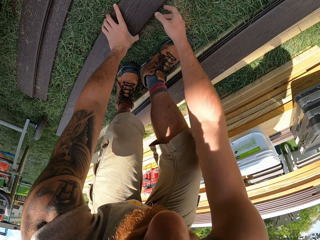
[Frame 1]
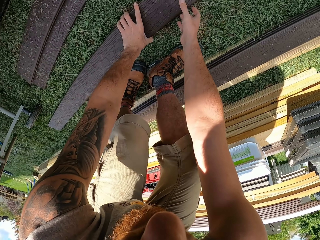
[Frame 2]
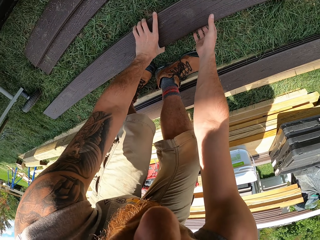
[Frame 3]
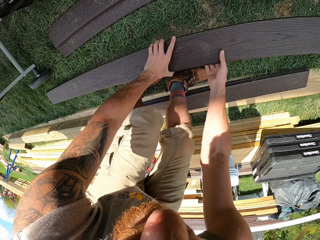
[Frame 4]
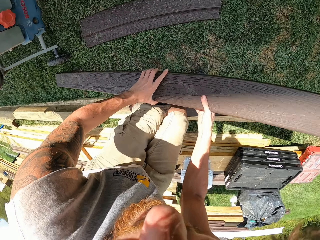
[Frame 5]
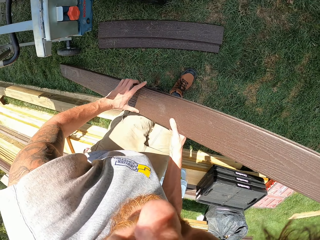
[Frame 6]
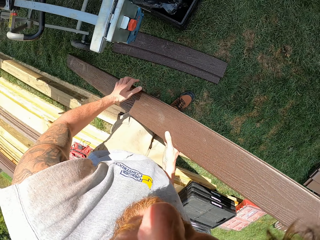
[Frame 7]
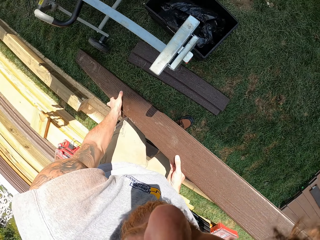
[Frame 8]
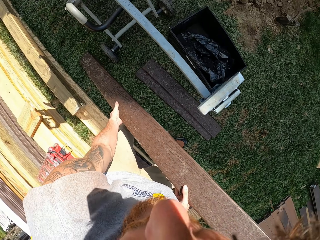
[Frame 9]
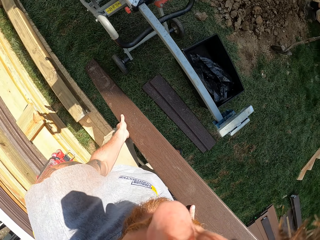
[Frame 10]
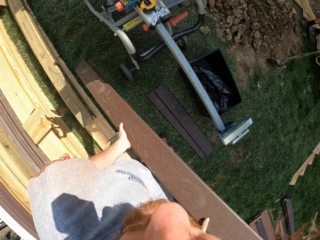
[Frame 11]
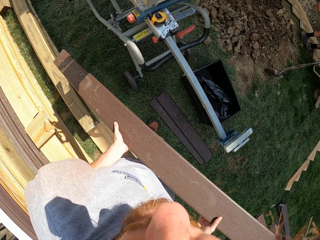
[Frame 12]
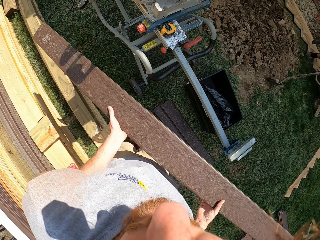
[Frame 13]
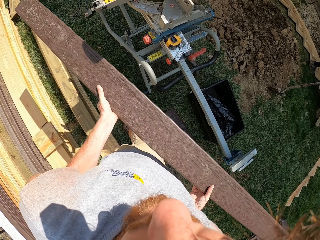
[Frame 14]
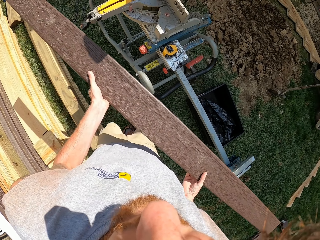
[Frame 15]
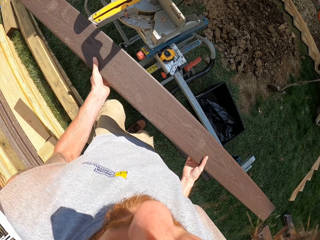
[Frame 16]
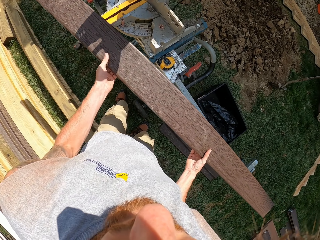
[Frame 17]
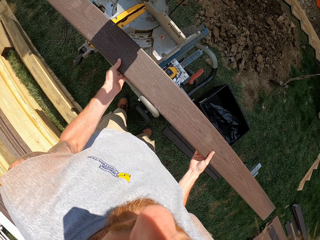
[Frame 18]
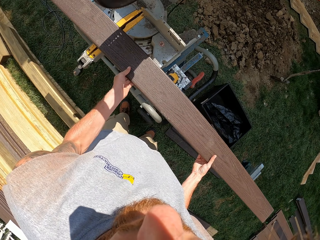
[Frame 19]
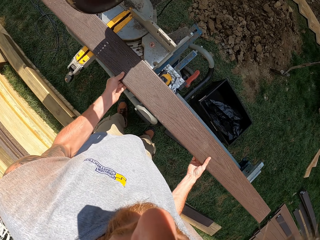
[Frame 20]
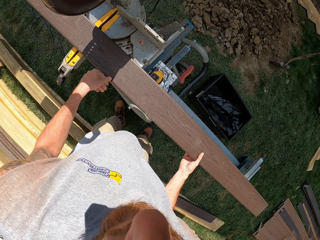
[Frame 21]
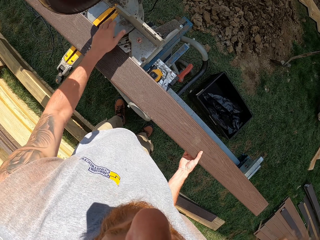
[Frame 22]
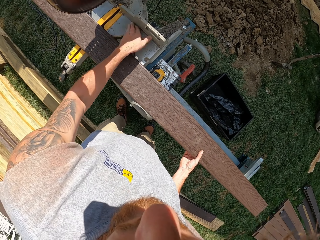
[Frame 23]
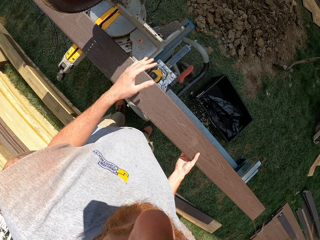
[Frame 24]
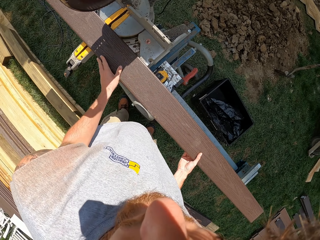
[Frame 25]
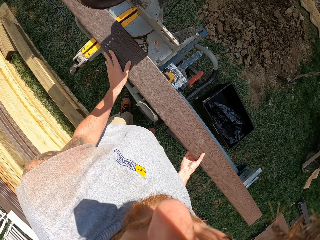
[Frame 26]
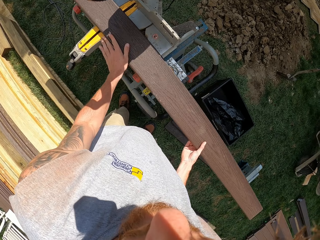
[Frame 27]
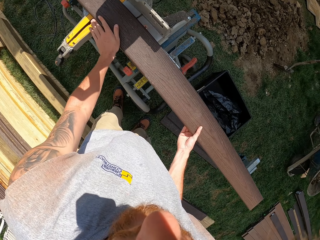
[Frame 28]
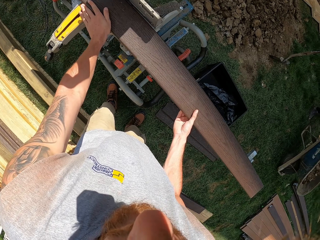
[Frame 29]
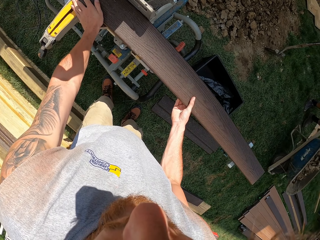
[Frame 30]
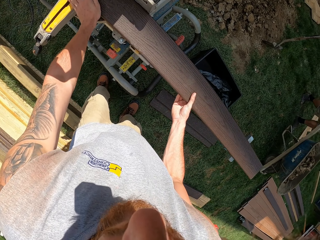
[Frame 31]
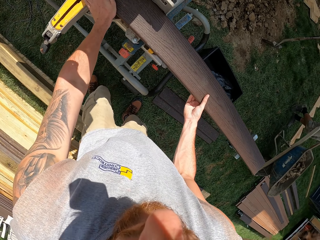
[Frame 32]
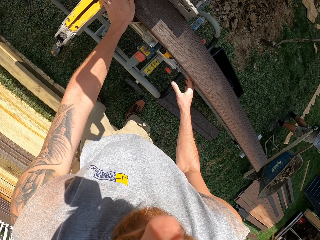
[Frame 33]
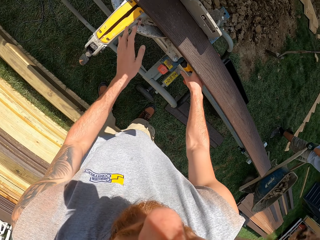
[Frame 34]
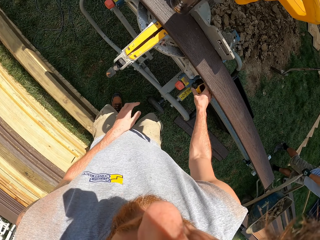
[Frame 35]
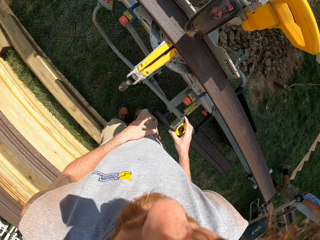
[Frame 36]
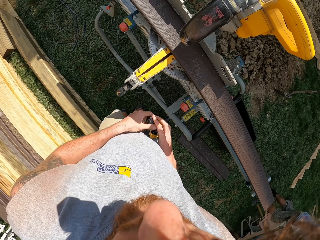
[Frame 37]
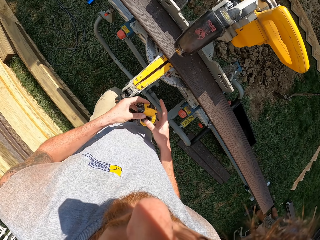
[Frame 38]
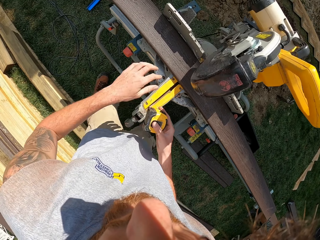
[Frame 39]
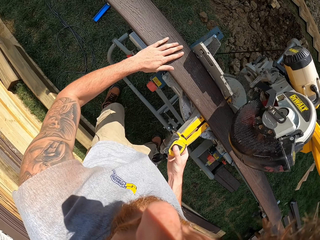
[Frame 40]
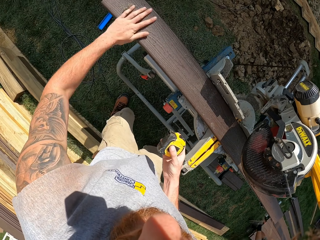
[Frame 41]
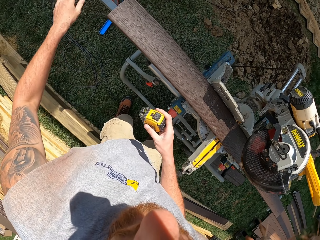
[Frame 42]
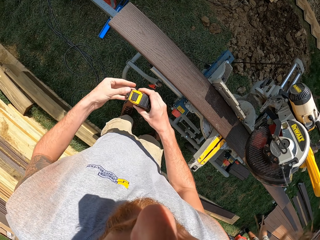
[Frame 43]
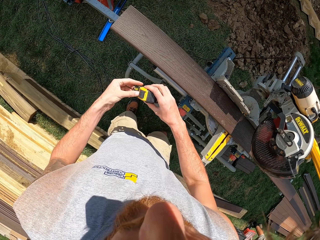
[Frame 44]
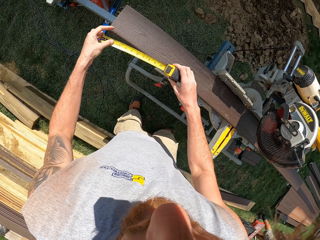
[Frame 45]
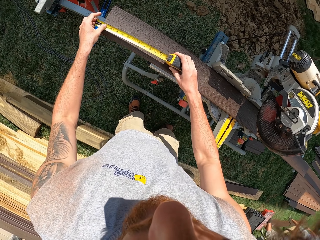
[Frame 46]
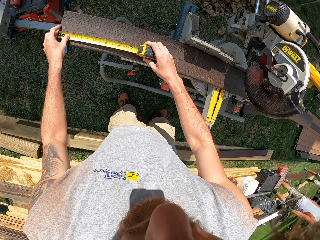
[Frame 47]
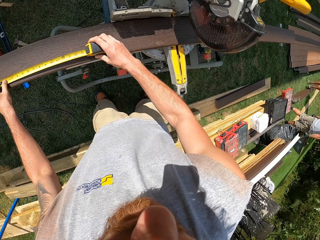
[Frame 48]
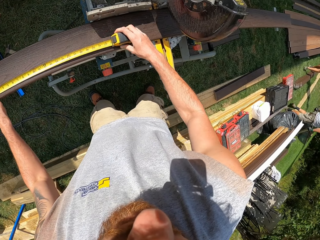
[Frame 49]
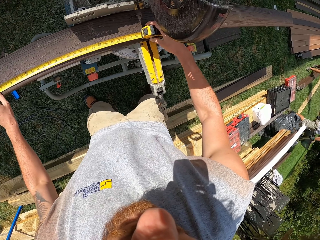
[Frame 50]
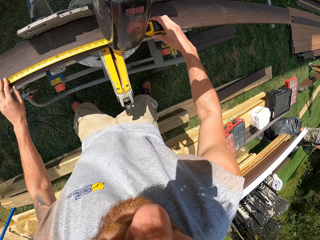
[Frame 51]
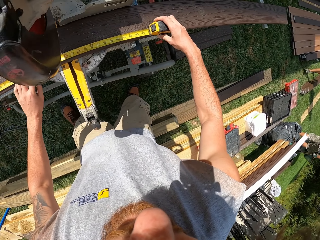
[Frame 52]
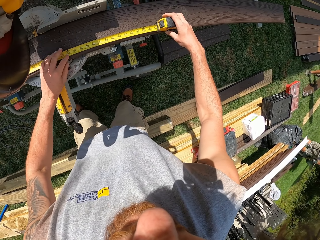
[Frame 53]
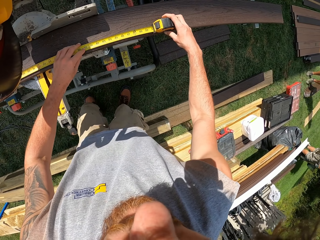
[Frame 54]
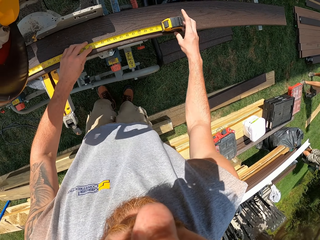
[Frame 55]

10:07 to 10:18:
The camera wearer picks a timber. They walk around. They place the wood on a circular saw. They wipe the circular saw. They move the wood. They pick a tape measure. They wipe the timber. They pull the tape measure. They measure the timber.

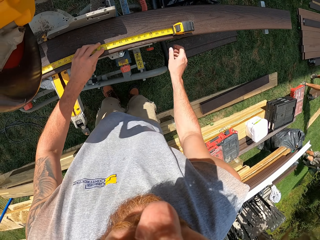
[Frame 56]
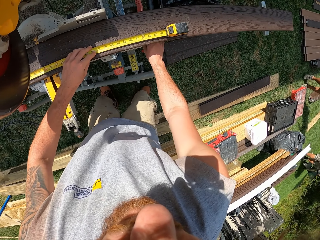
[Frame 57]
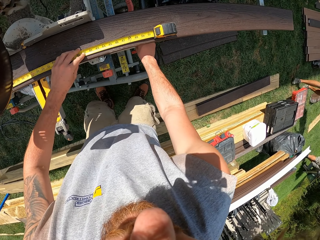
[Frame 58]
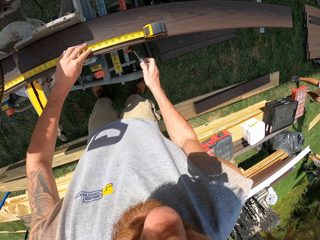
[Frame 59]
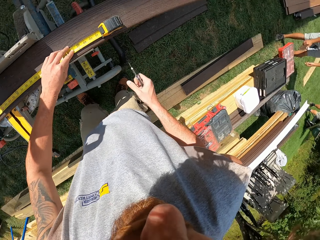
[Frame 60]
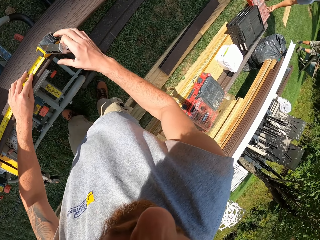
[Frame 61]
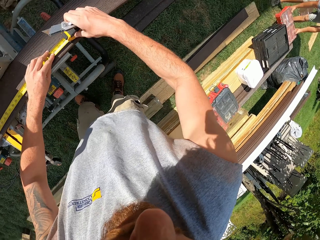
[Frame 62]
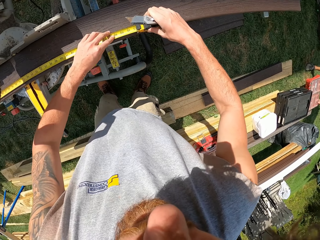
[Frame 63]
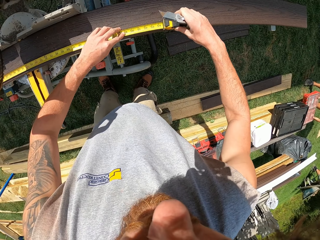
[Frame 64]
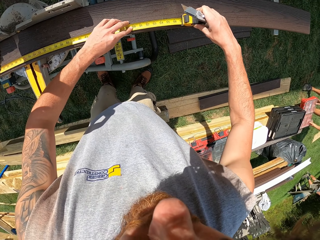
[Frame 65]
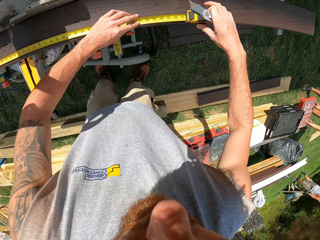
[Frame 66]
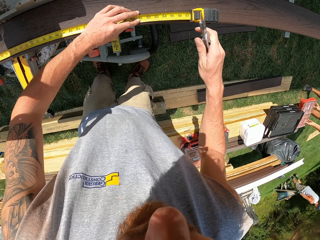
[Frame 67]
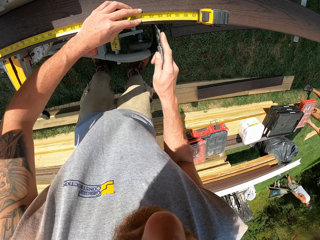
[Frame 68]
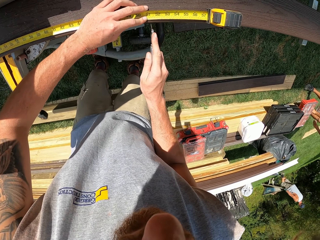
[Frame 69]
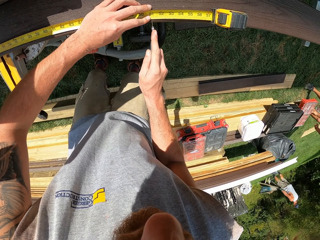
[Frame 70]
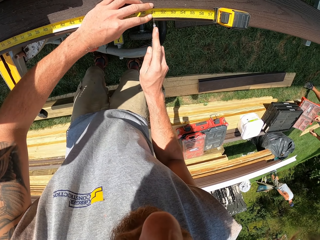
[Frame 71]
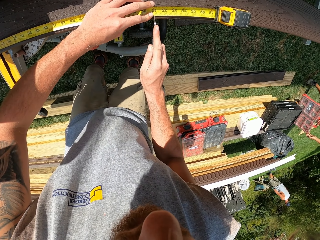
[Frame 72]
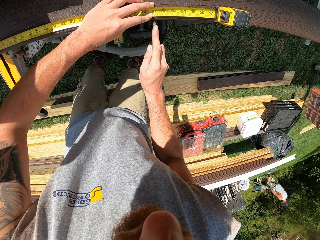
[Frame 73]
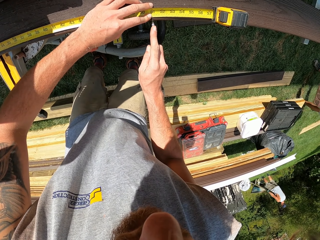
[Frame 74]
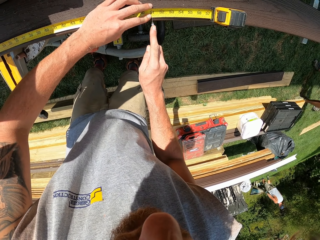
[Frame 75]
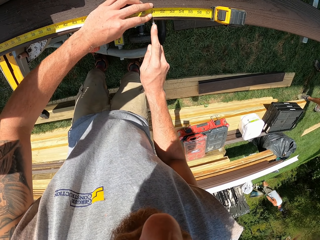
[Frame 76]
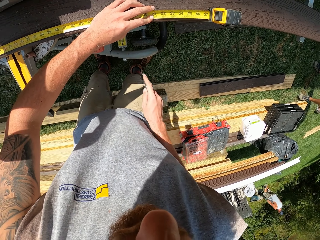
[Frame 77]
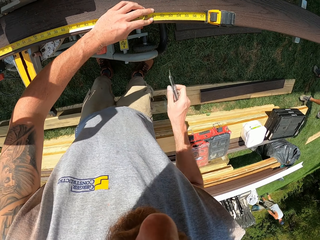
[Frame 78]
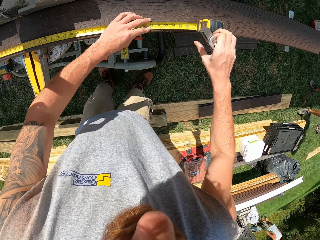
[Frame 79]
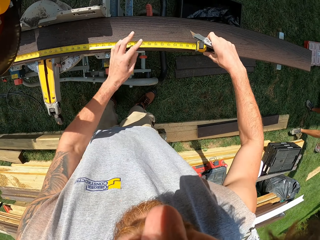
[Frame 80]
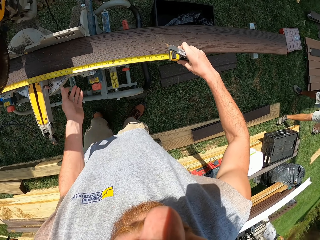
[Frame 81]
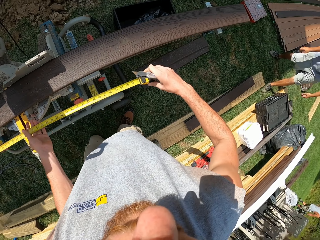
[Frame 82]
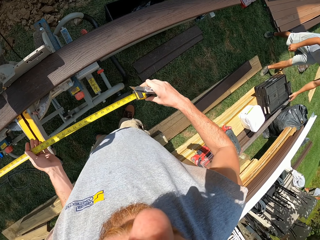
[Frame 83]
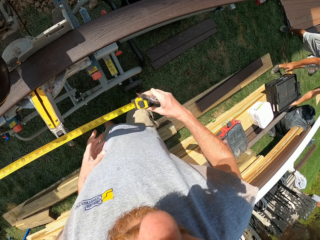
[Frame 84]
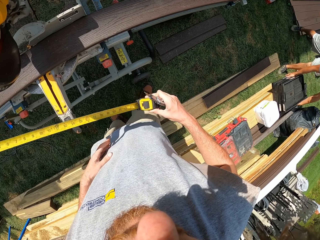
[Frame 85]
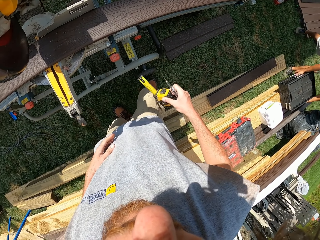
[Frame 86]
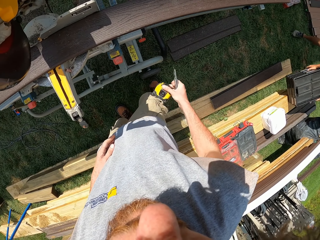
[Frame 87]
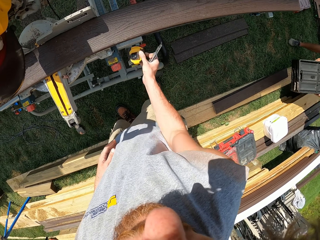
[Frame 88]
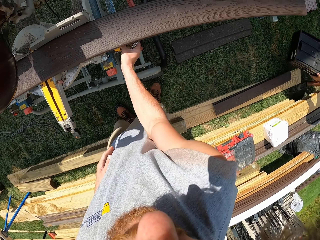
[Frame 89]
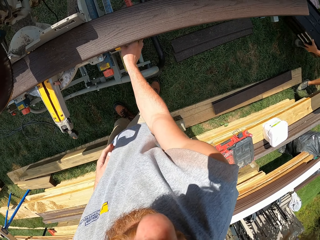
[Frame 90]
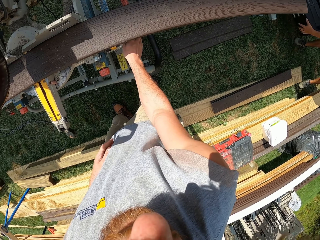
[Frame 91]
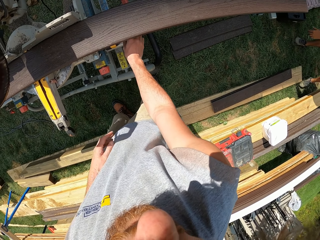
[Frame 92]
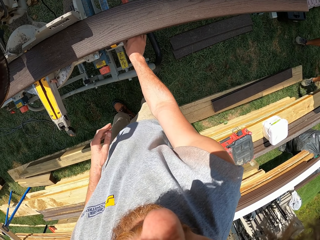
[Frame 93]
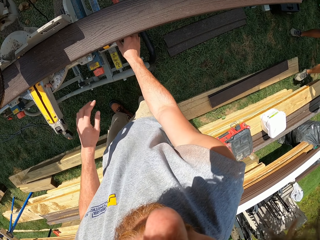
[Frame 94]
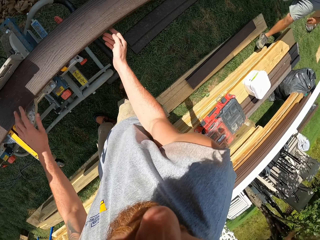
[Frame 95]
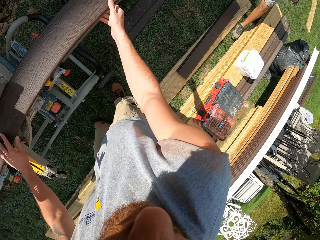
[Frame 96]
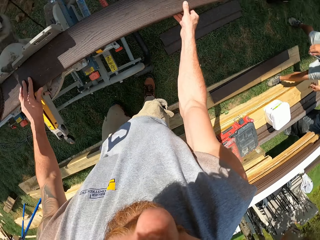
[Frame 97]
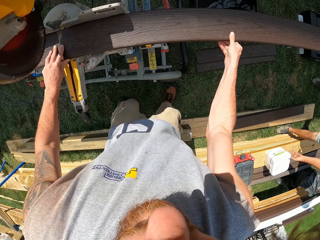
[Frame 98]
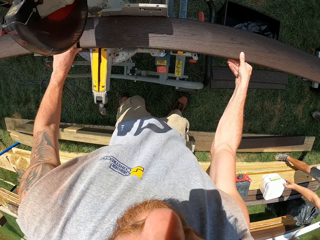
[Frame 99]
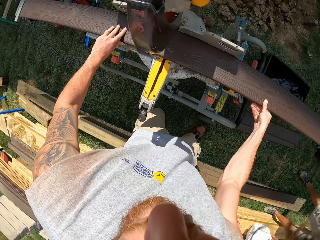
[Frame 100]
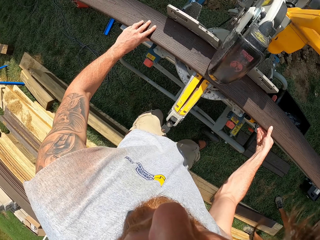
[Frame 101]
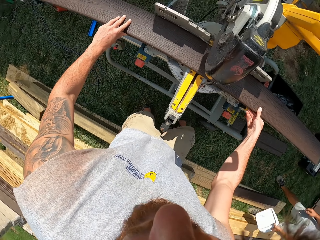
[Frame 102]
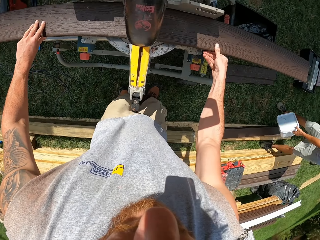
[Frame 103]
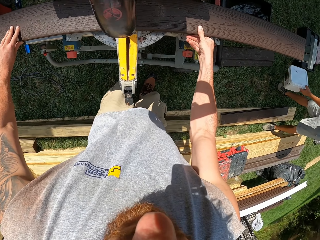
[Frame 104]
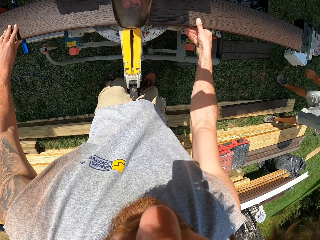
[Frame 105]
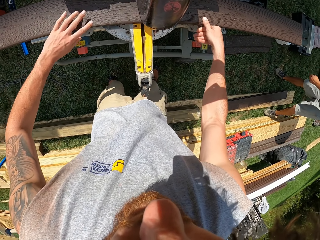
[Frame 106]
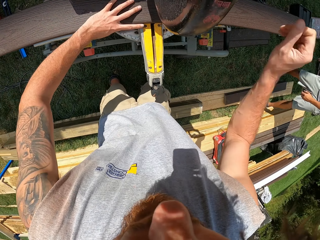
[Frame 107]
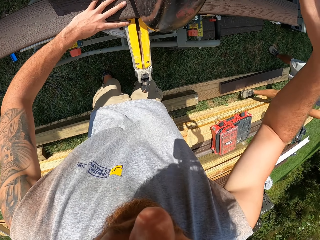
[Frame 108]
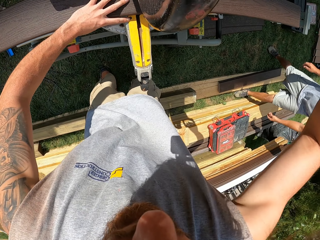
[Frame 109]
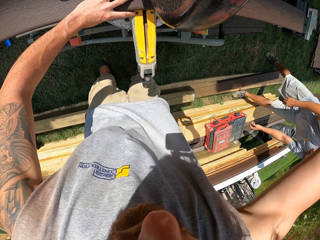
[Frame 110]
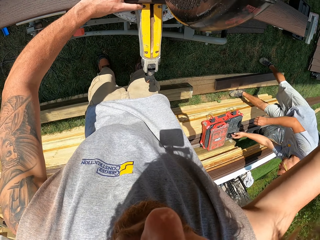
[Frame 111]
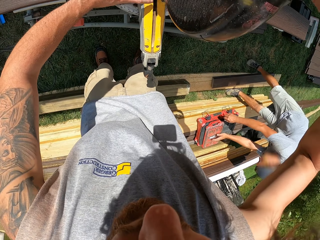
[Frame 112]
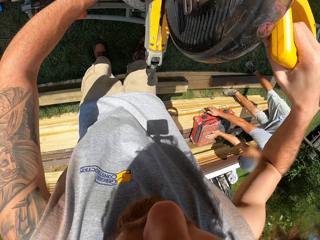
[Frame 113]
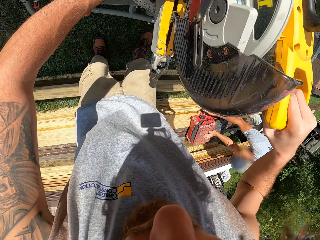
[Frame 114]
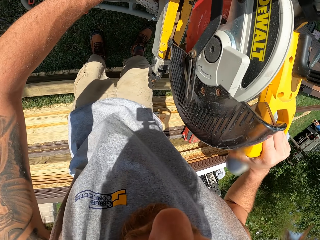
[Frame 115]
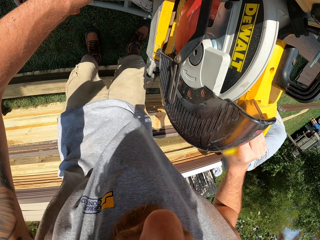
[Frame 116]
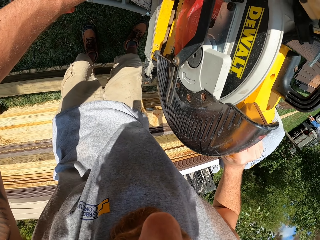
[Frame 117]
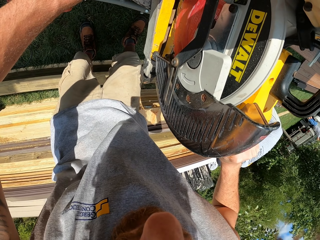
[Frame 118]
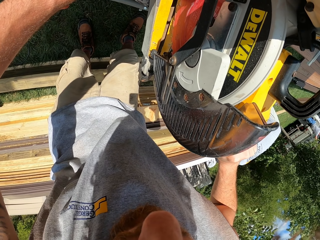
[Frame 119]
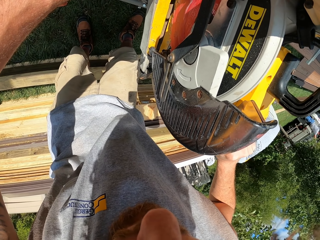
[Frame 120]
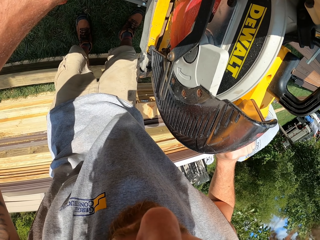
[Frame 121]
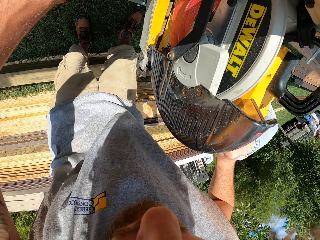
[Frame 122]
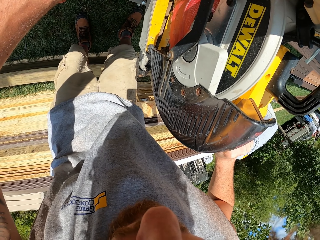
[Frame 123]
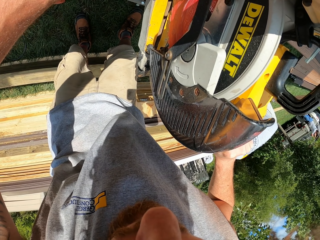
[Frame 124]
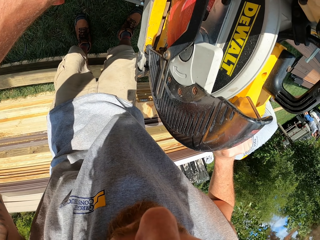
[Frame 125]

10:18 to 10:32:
The camera wearer picks a marker knife or cutter. They extend a tape measure. They put a mark in a timber. They pick the tape measure, push the tape measure, and drop the tape measure. They put a hand measuring tape down. They drop the cutter. They move wood. They hold the timber with a hand. They operate a circular saw. They cut the timber with a cutting machine.
